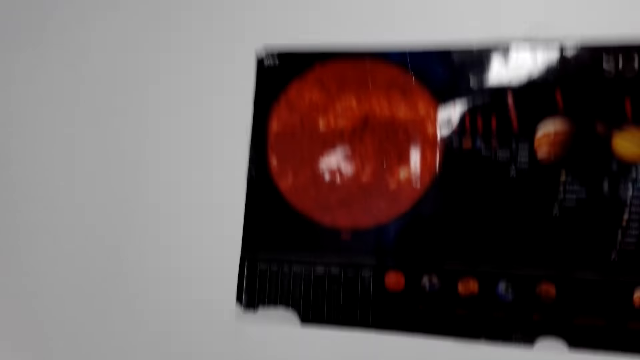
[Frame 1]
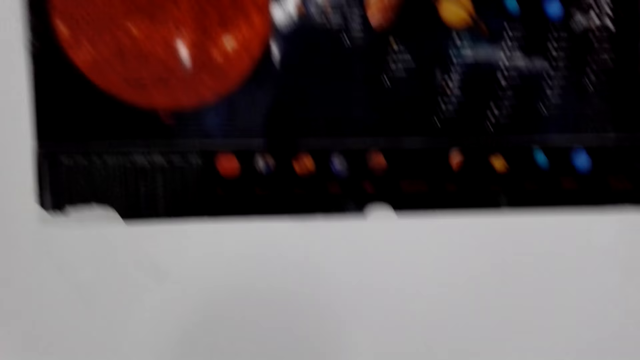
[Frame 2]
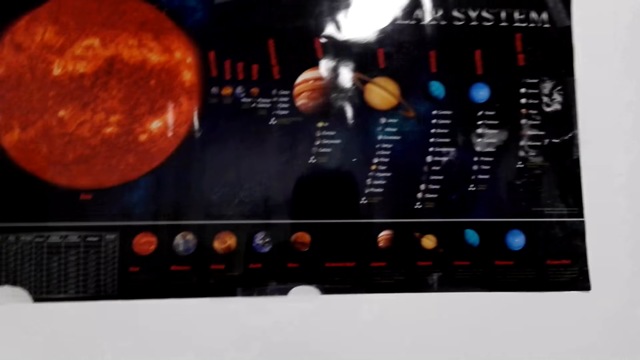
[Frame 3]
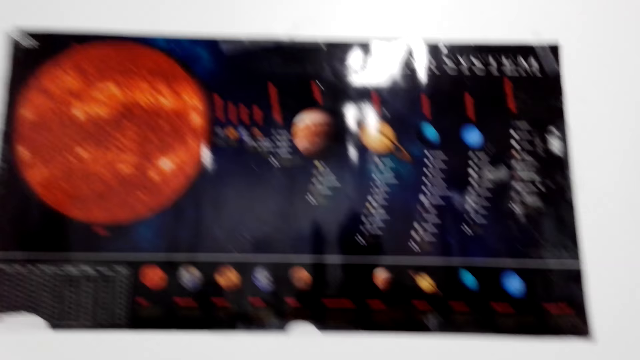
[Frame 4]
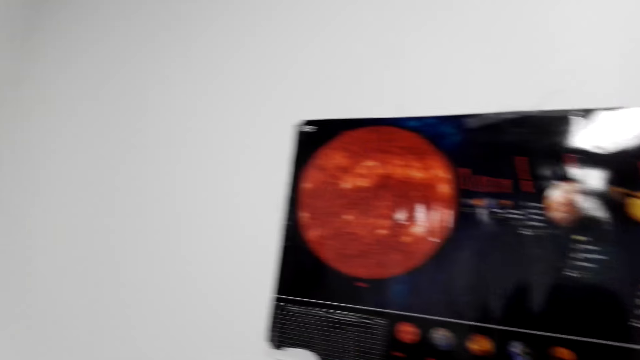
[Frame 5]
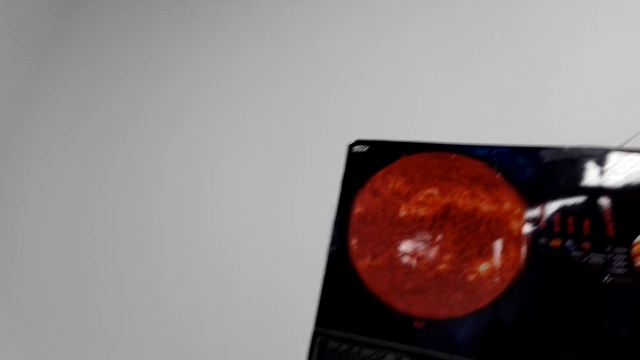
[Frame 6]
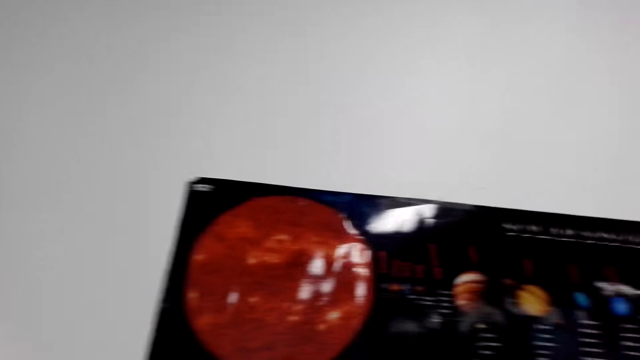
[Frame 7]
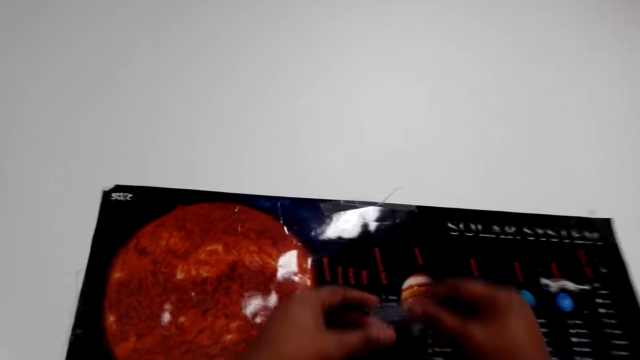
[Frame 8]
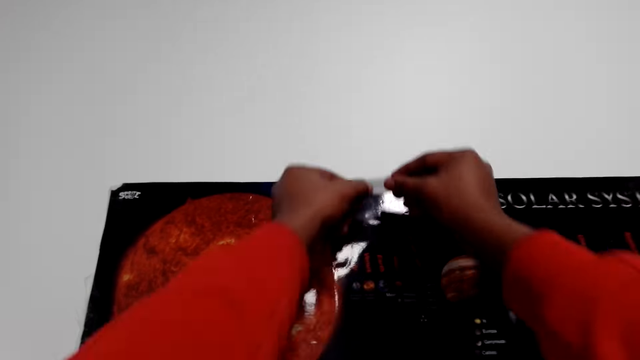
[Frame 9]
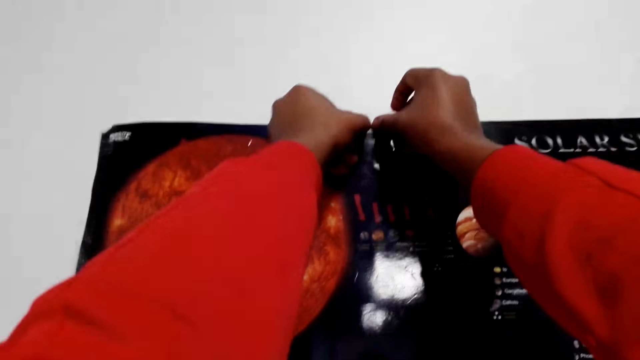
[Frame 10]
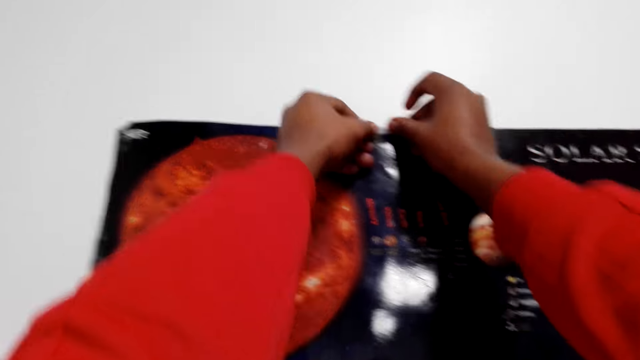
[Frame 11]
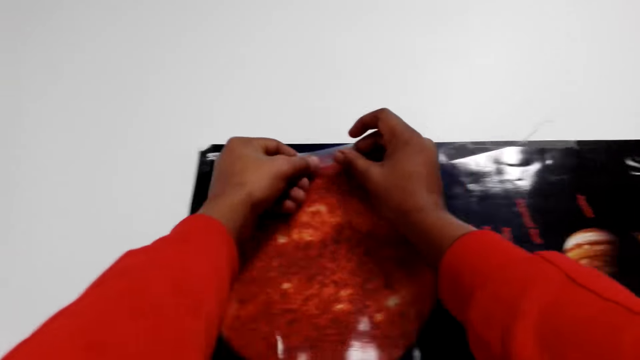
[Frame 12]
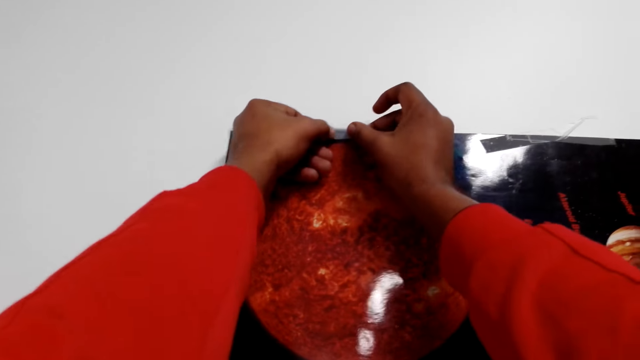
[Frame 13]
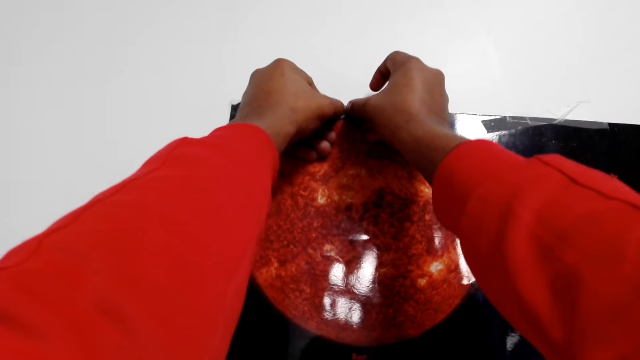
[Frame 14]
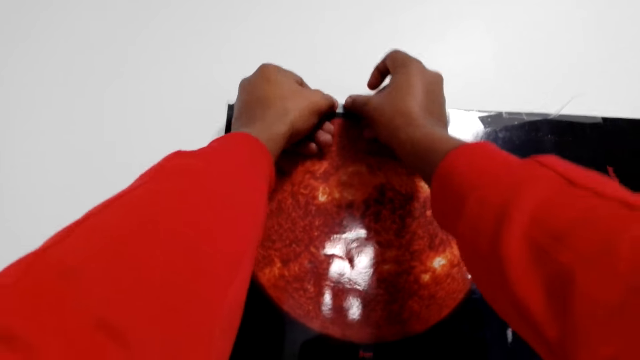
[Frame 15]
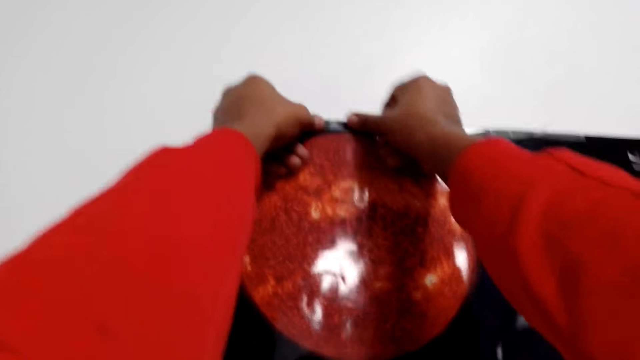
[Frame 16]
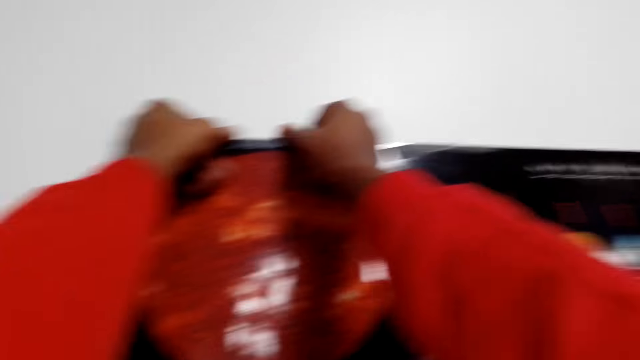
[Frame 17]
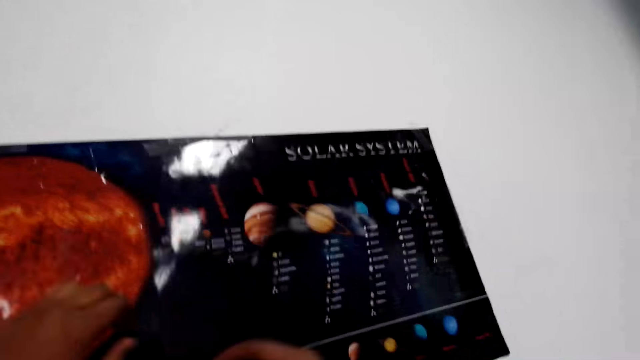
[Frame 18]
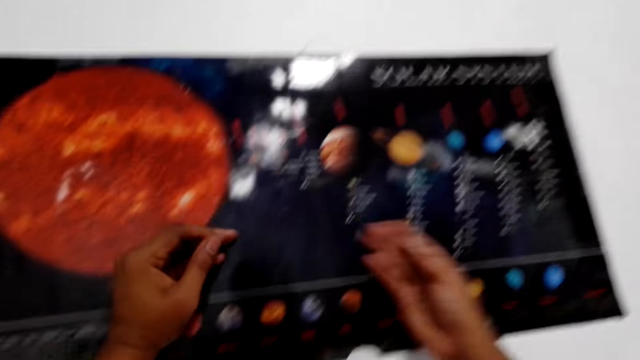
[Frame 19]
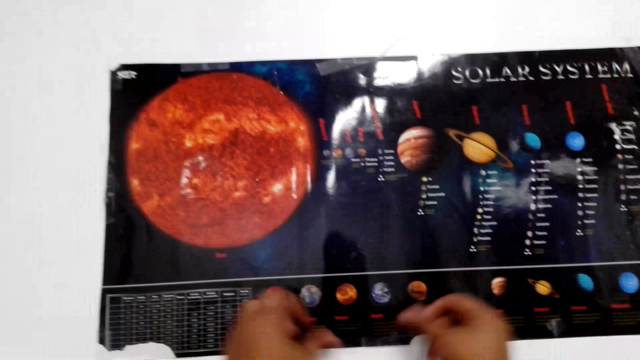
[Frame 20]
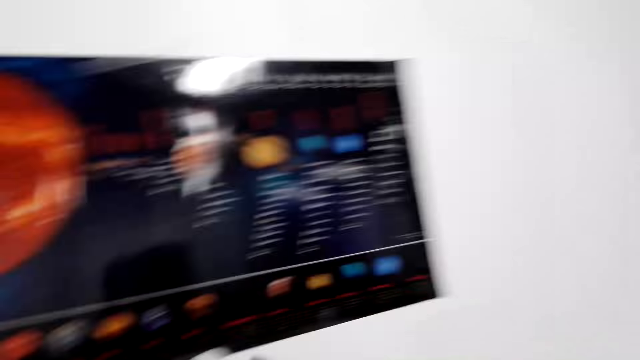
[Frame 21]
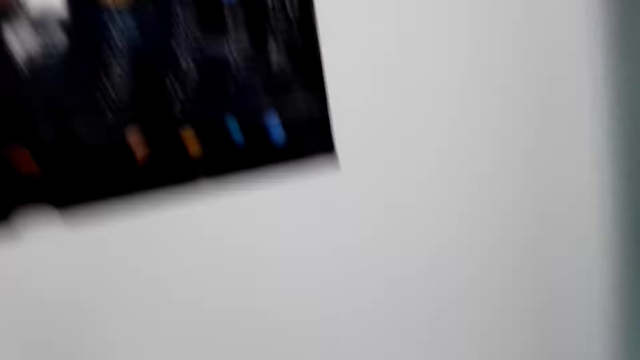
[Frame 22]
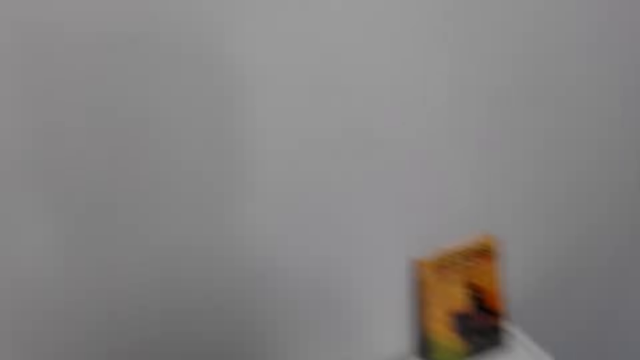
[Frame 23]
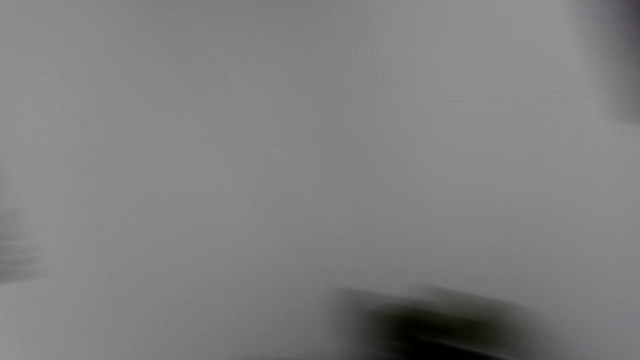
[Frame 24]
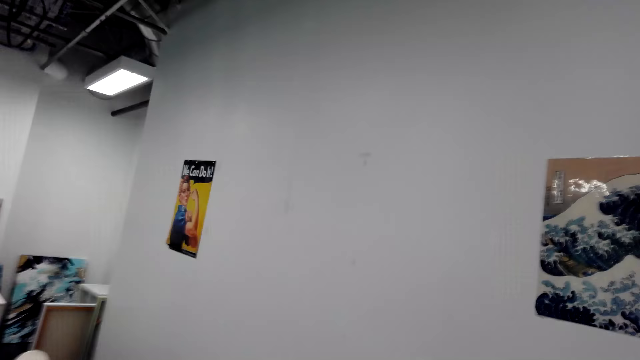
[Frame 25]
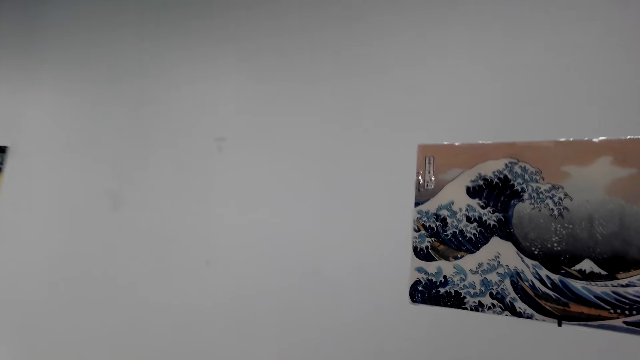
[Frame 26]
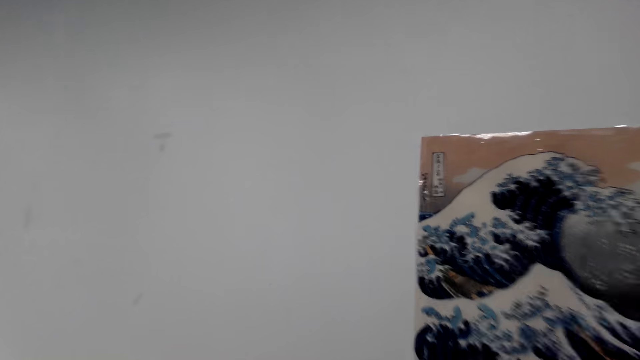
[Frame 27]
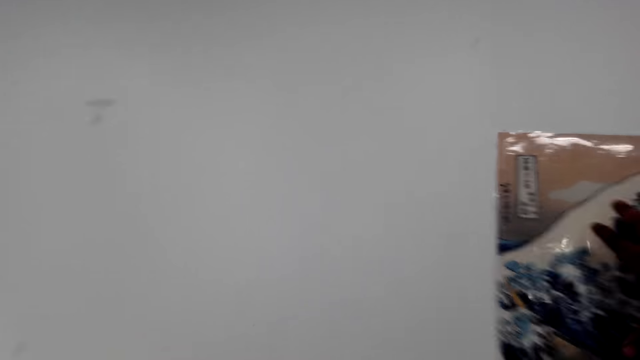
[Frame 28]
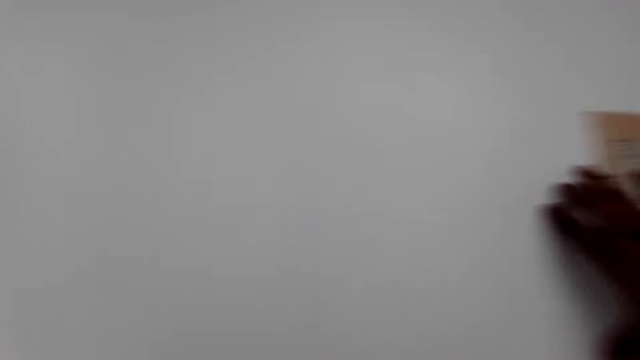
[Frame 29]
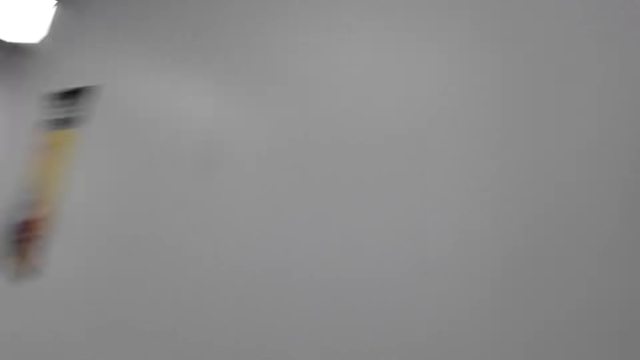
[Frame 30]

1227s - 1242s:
The camera wearer looks around. They tape the poster to the wall. They touch the poster. They walk around the house.

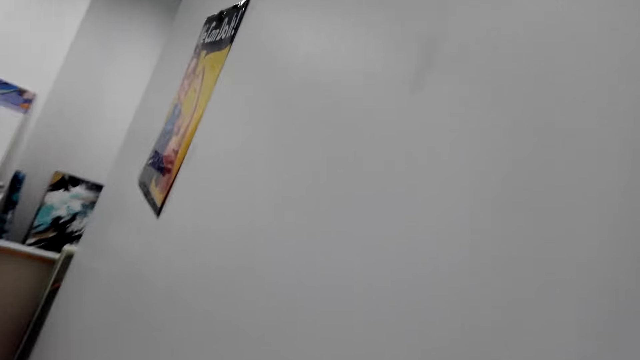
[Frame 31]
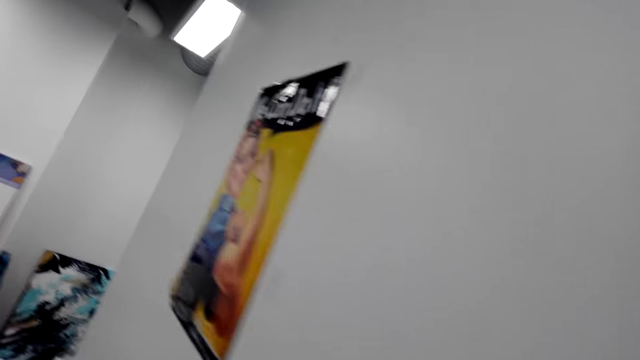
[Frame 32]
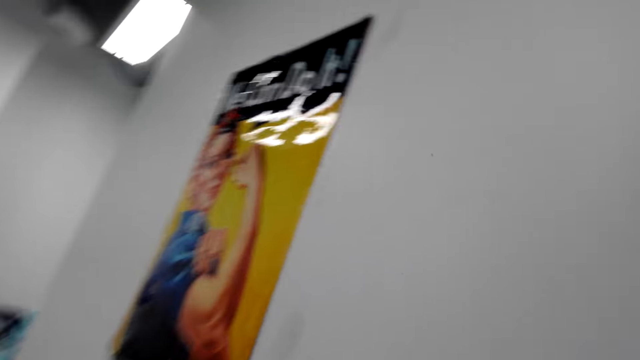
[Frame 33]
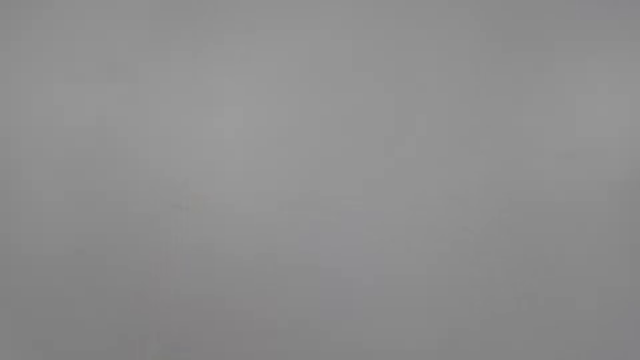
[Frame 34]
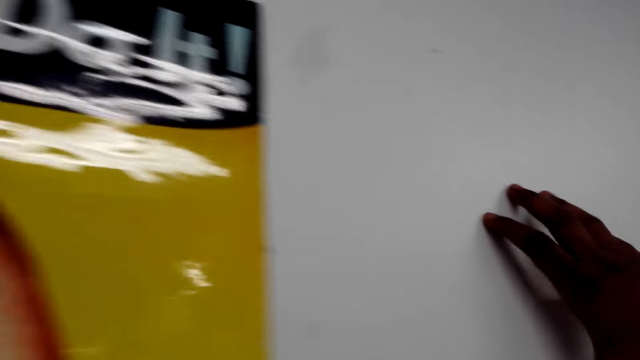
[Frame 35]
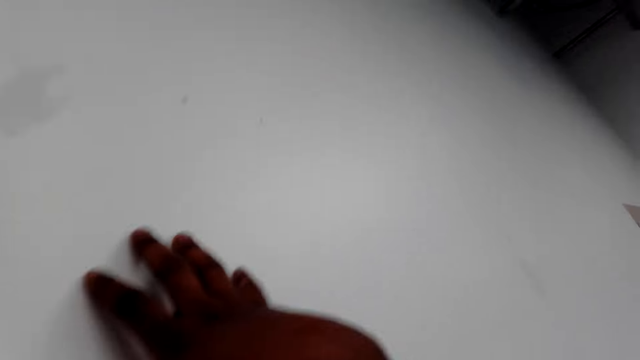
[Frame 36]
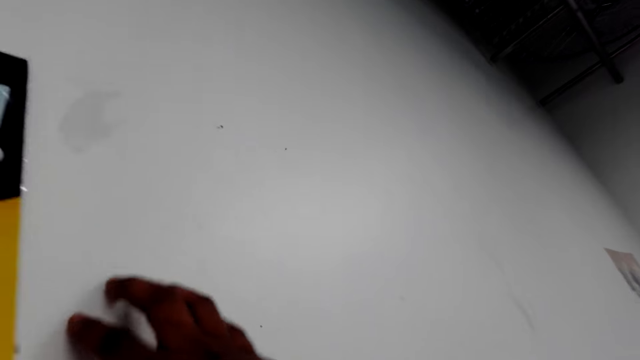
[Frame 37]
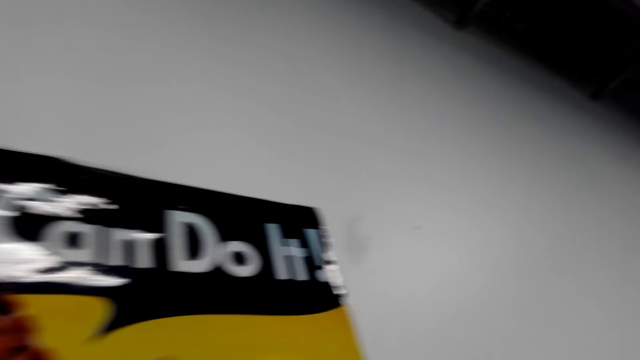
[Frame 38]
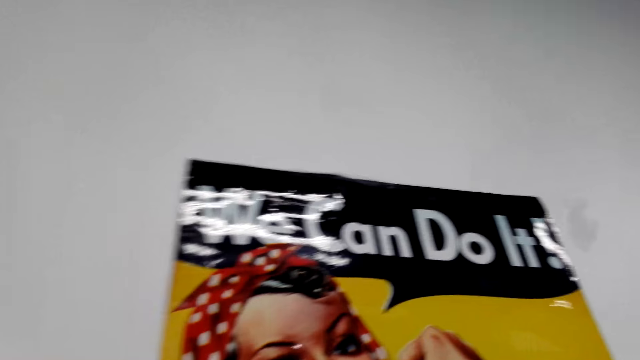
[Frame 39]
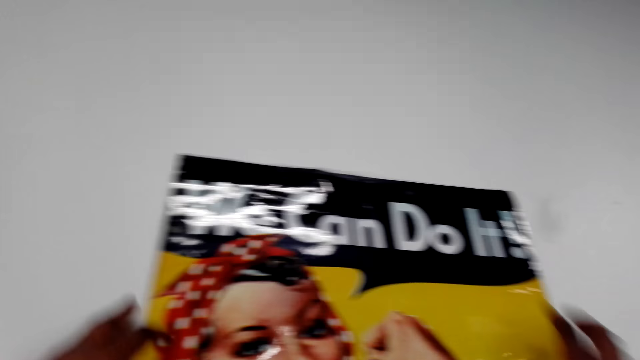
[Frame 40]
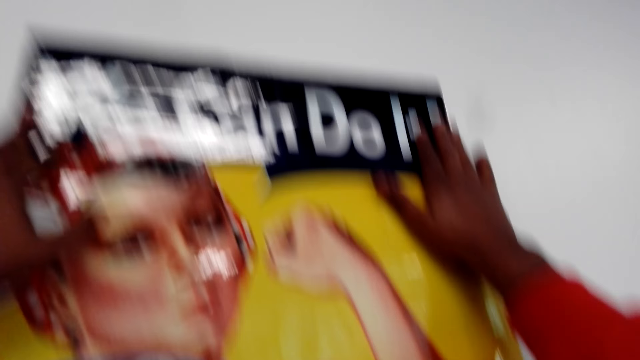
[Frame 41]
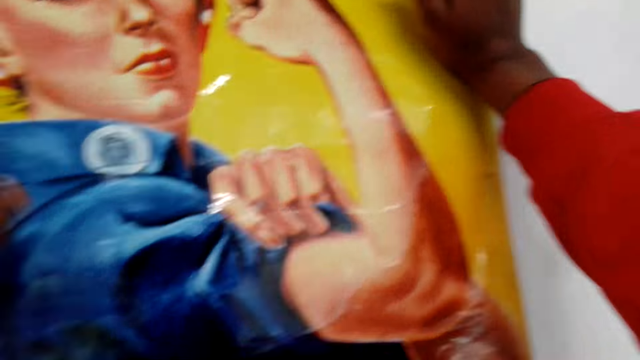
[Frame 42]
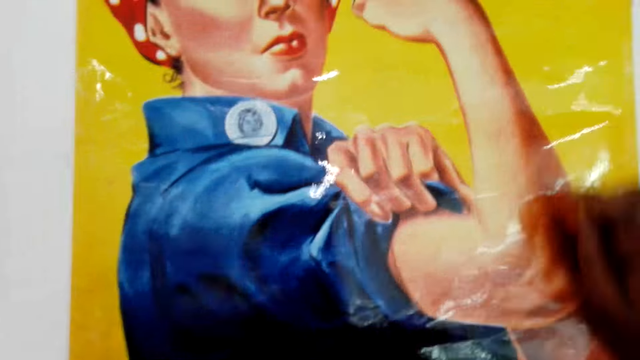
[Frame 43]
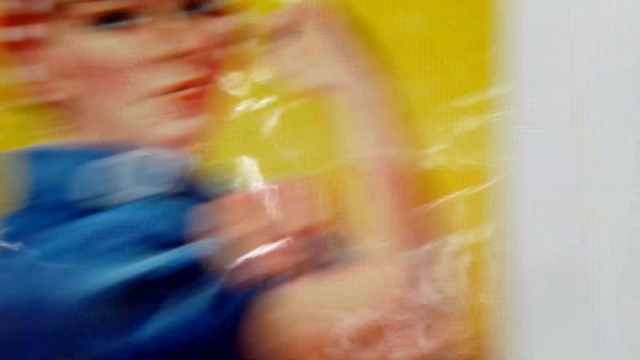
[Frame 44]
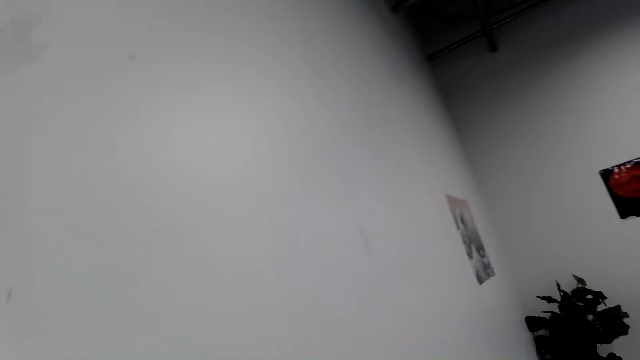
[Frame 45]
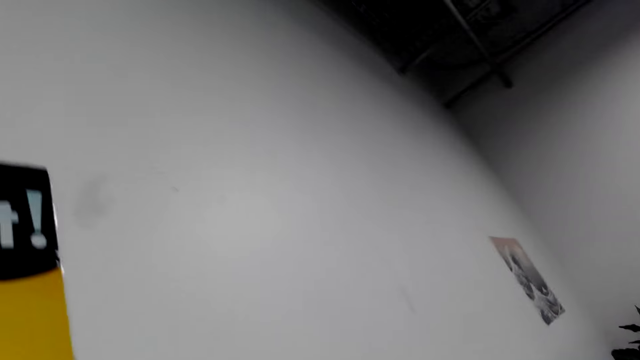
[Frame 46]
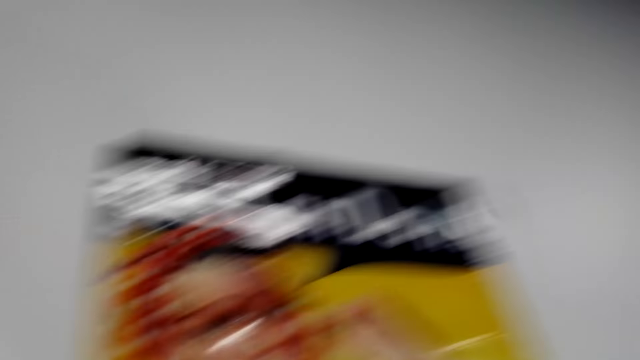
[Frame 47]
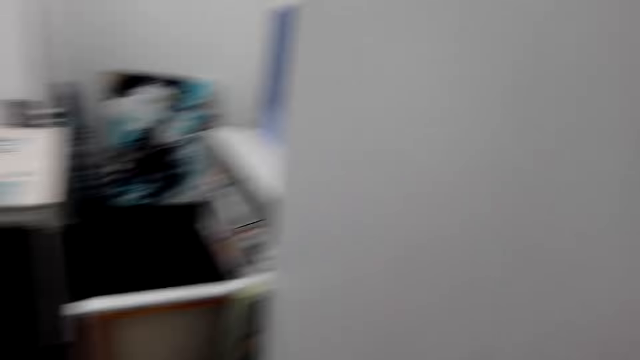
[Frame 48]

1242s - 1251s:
The camera wearer touches the wall. They adjust the wallpaper on the wall. They touch the poster. They walk around the house.
